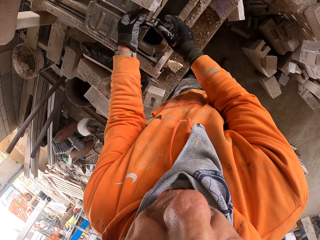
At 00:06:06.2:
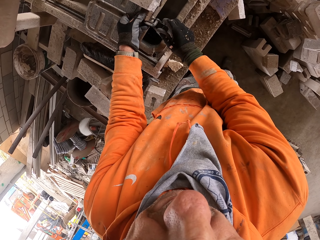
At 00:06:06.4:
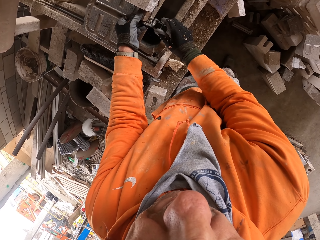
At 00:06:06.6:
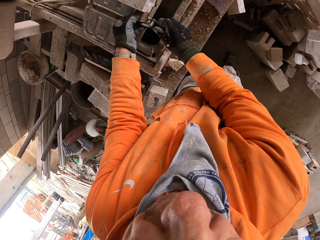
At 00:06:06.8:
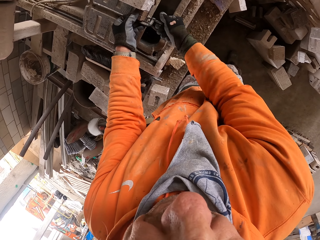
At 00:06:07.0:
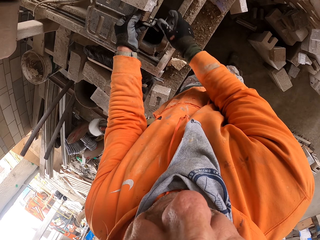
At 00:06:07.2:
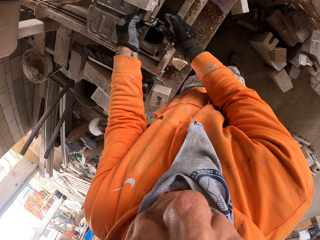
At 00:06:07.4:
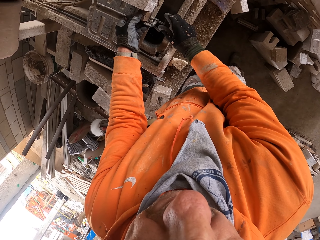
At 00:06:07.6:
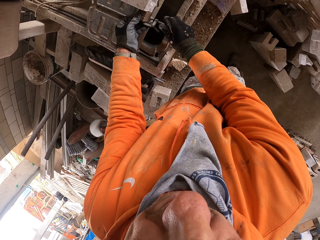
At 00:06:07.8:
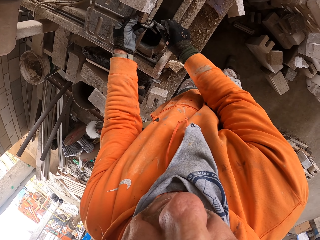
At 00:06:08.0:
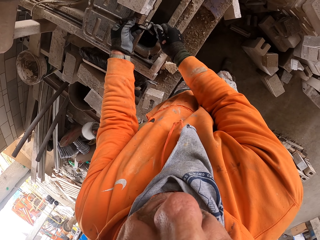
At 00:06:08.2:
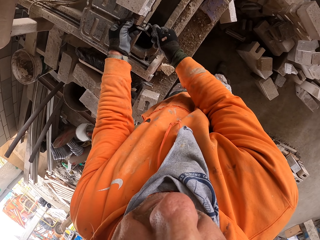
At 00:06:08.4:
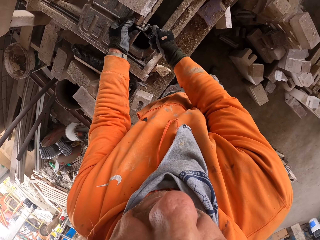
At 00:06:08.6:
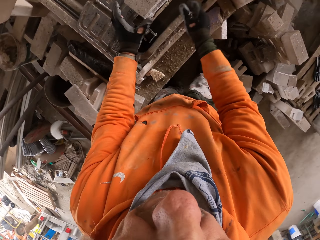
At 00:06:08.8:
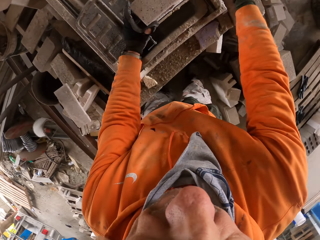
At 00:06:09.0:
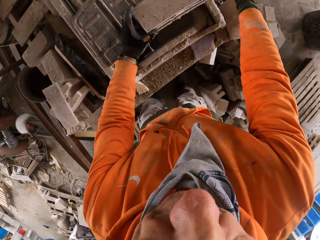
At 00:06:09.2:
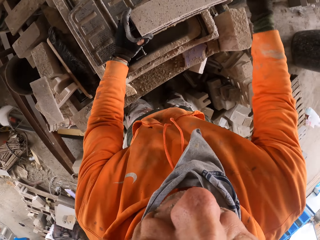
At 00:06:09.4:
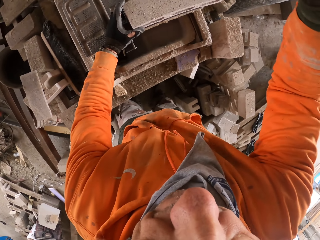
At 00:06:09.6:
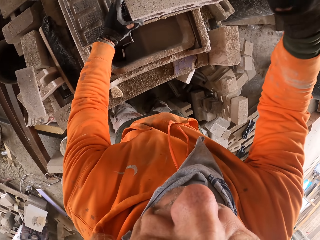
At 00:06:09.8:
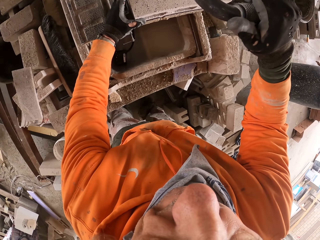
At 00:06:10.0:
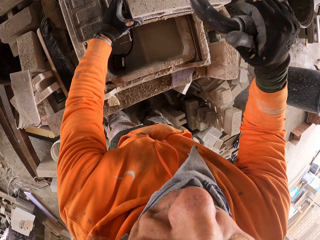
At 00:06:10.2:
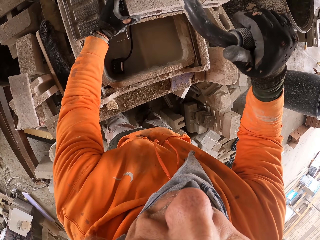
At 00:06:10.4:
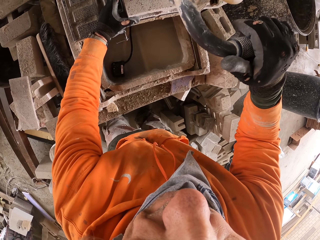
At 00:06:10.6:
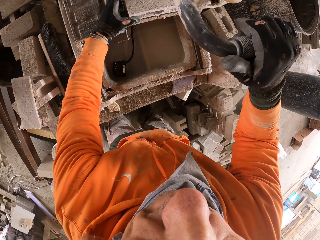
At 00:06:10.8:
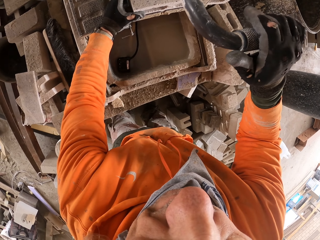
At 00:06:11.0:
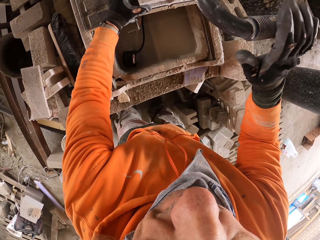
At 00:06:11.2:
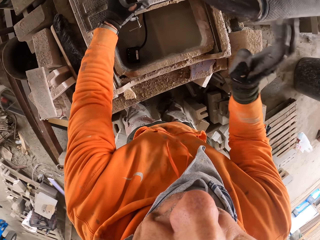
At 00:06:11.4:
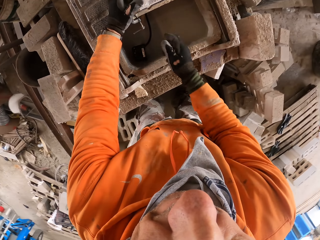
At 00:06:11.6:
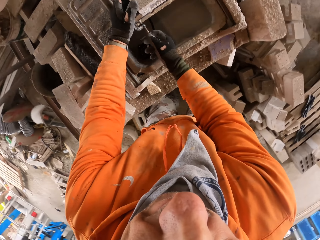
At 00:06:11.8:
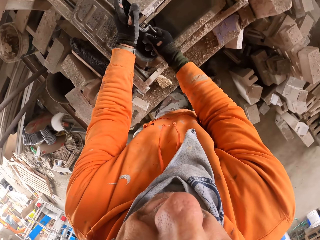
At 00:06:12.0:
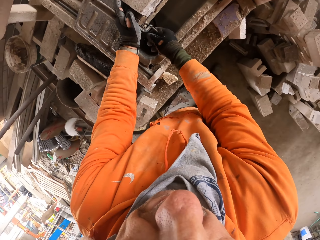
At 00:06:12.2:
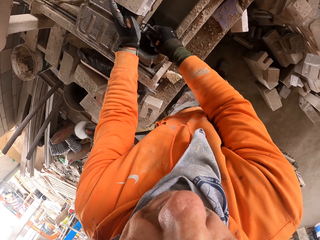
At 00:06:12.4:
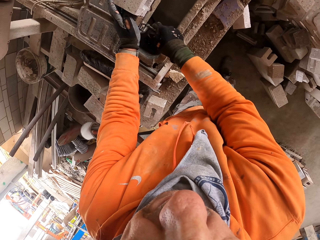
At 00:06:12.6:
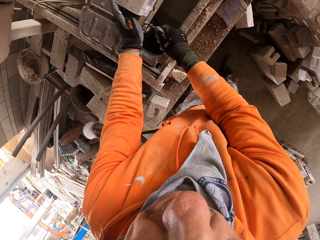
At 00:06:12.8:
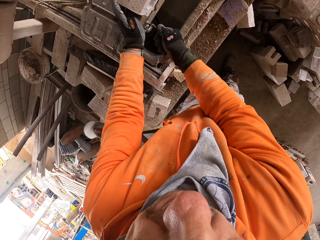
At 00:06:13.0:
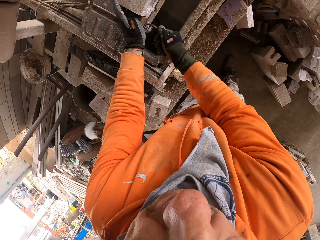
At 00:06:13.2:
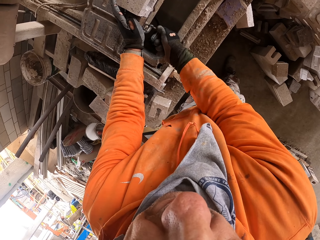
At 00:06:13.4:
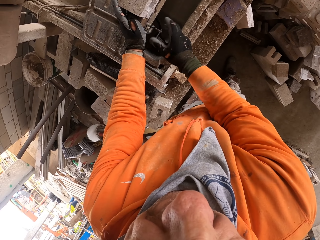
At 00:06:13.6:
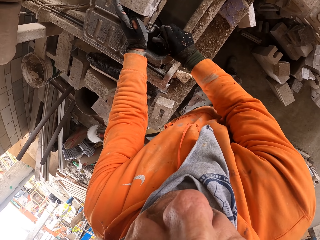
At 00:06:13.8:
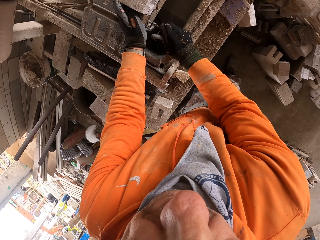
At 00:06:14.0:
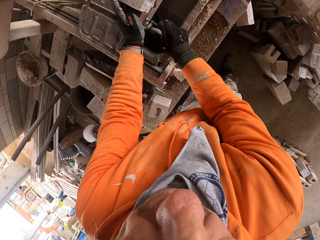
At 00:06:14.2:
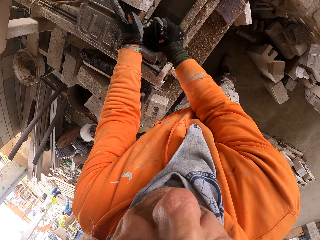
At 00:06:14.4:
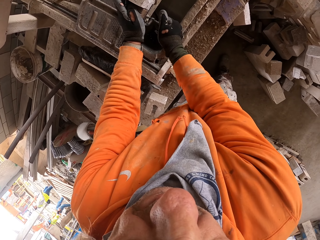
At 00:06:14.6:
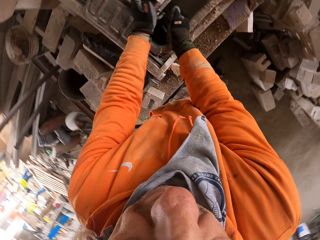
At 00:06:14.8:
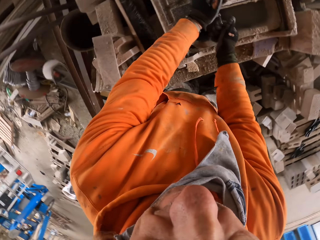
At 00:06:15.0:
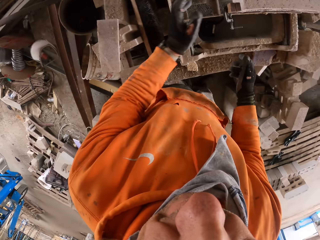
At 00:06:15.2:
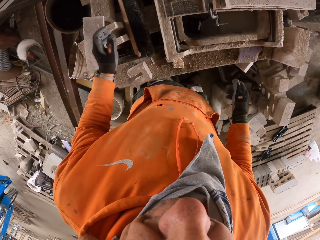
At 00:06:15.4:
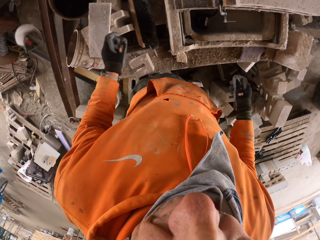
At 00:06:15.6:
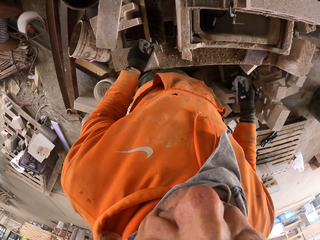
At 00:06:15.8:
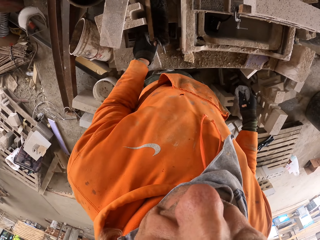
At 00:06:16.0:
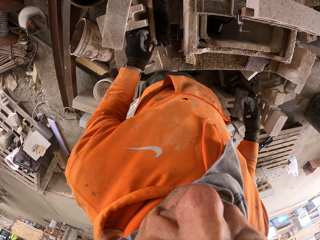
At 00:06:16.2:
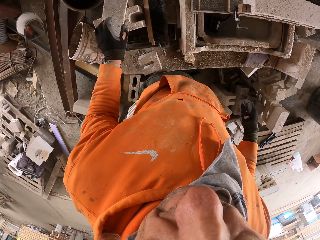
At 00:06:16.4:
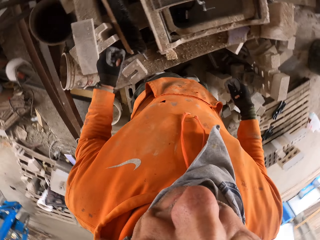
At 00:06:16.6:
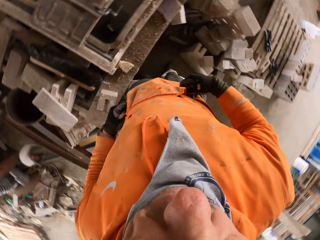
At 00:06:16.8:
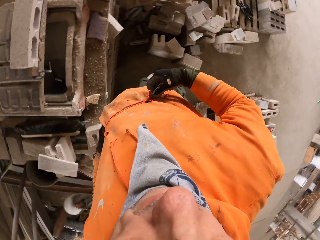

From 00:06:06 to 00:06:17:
The camera wearer cuts the brick. They push the concrete block machine. They tighten the caliper to a concrete block. They look around.

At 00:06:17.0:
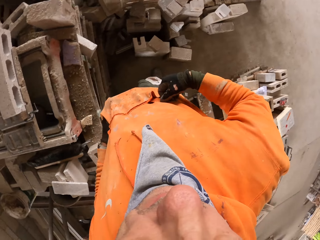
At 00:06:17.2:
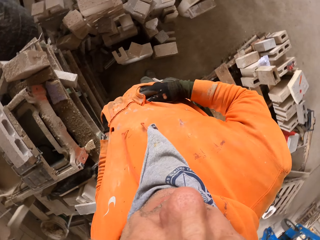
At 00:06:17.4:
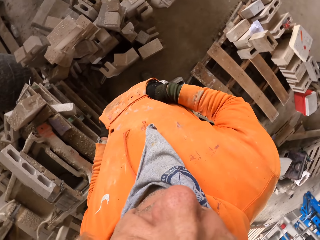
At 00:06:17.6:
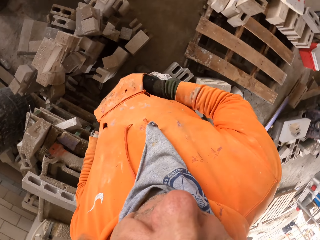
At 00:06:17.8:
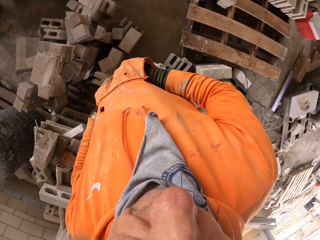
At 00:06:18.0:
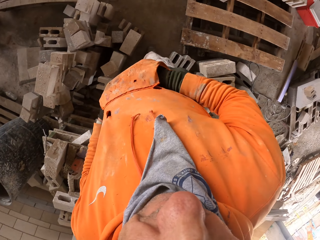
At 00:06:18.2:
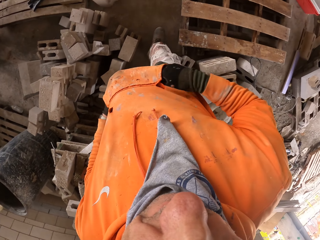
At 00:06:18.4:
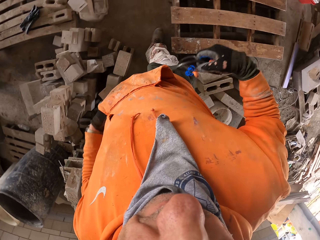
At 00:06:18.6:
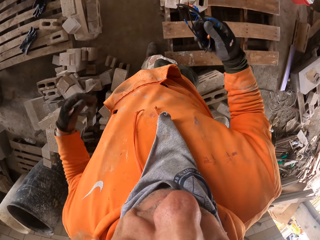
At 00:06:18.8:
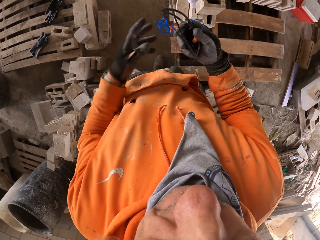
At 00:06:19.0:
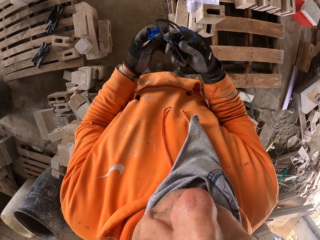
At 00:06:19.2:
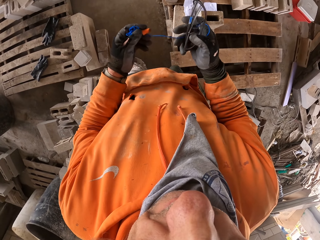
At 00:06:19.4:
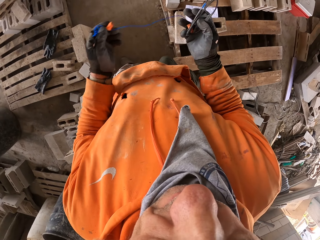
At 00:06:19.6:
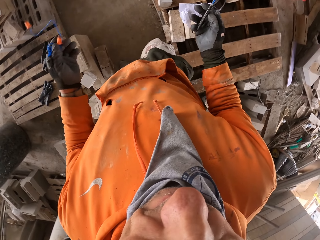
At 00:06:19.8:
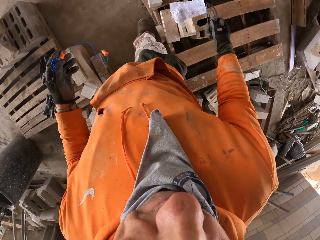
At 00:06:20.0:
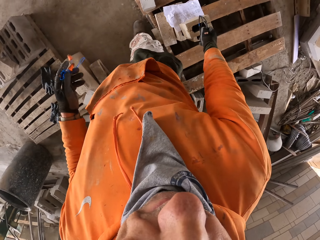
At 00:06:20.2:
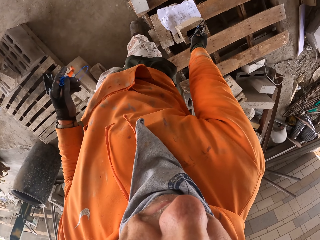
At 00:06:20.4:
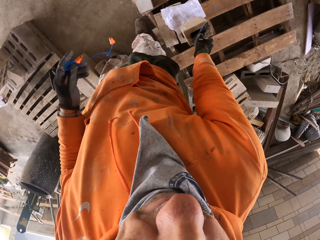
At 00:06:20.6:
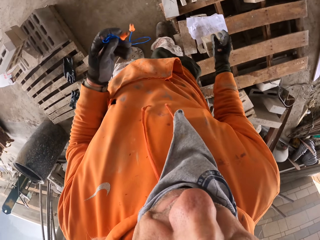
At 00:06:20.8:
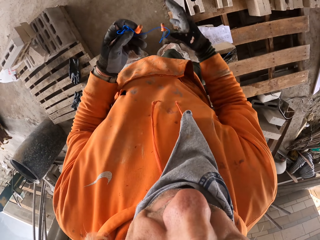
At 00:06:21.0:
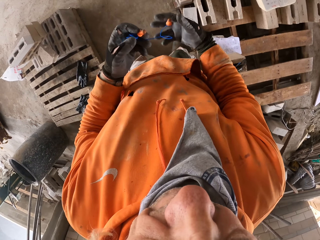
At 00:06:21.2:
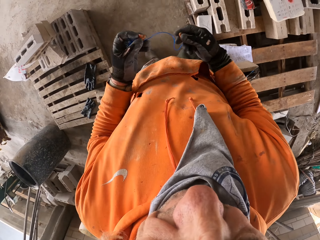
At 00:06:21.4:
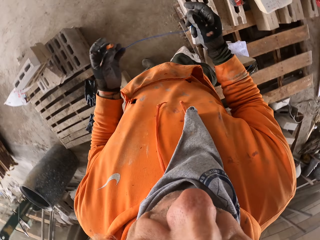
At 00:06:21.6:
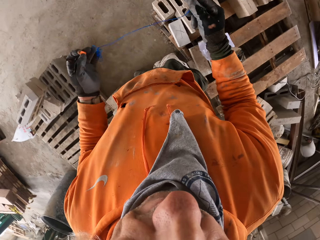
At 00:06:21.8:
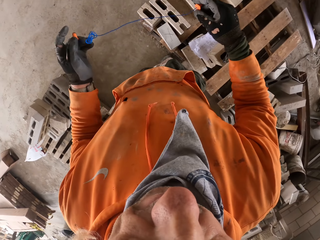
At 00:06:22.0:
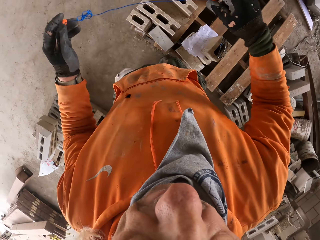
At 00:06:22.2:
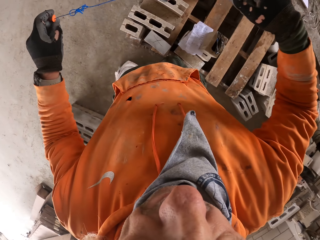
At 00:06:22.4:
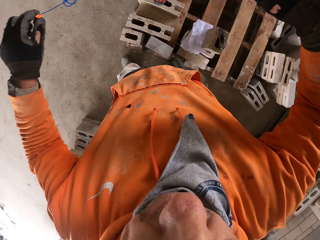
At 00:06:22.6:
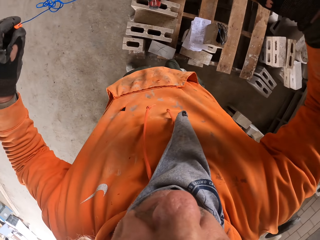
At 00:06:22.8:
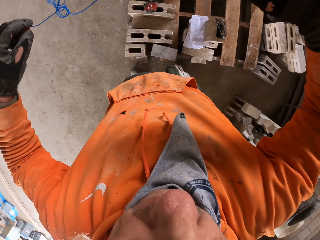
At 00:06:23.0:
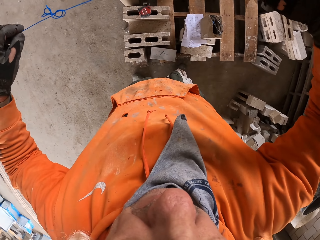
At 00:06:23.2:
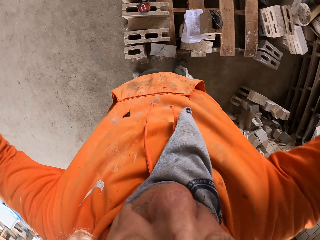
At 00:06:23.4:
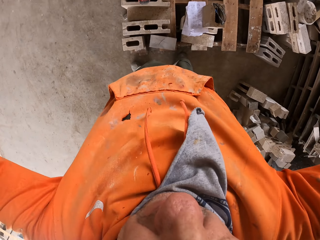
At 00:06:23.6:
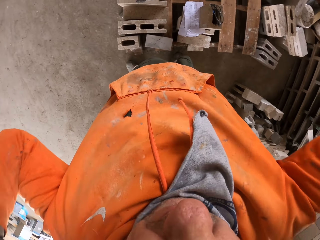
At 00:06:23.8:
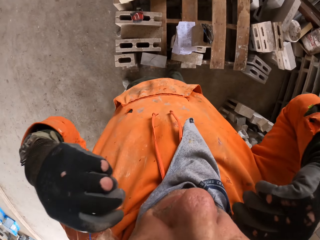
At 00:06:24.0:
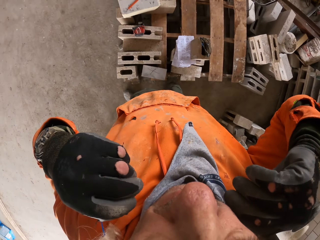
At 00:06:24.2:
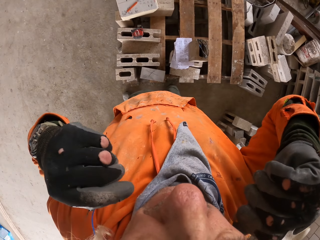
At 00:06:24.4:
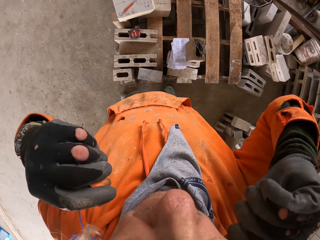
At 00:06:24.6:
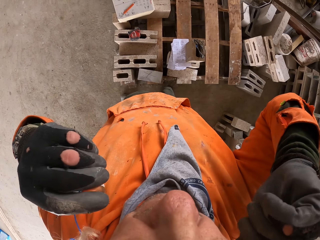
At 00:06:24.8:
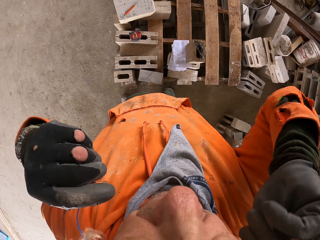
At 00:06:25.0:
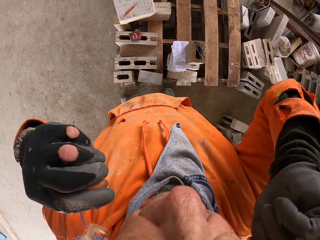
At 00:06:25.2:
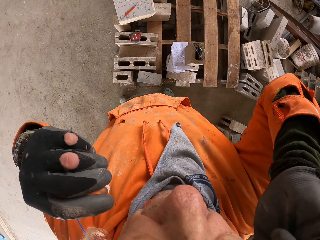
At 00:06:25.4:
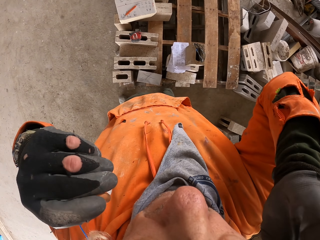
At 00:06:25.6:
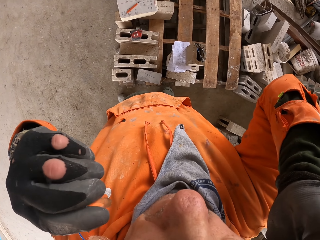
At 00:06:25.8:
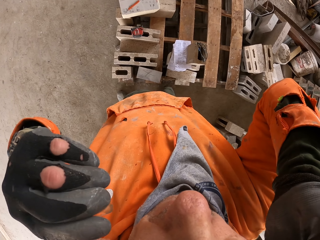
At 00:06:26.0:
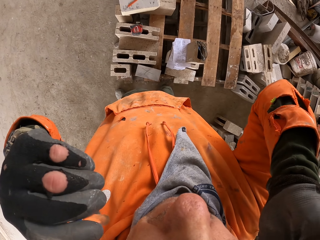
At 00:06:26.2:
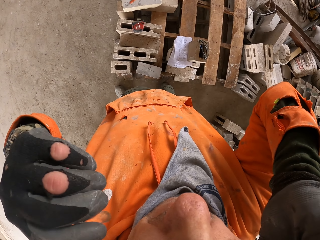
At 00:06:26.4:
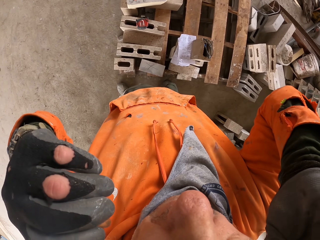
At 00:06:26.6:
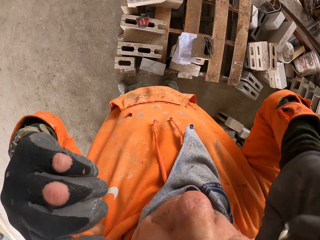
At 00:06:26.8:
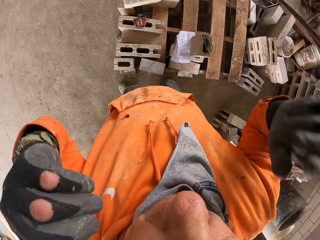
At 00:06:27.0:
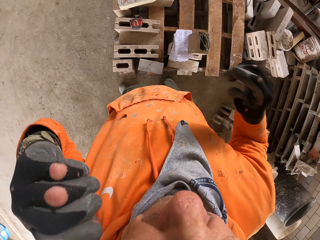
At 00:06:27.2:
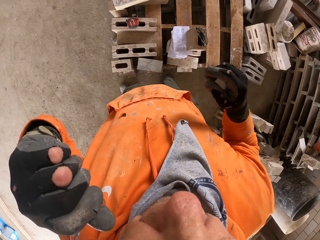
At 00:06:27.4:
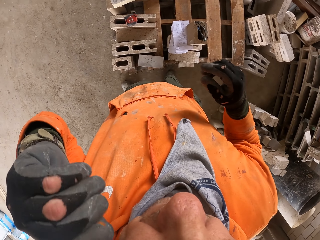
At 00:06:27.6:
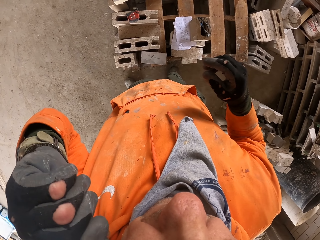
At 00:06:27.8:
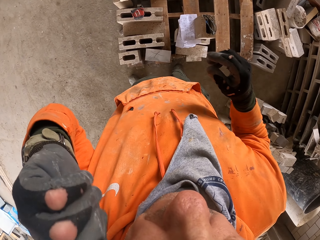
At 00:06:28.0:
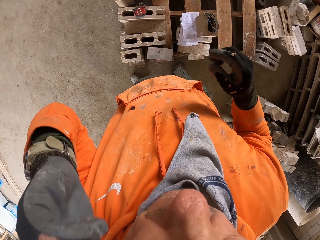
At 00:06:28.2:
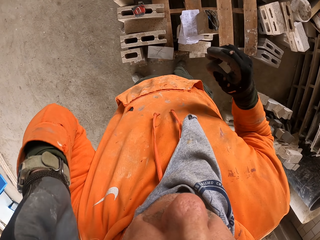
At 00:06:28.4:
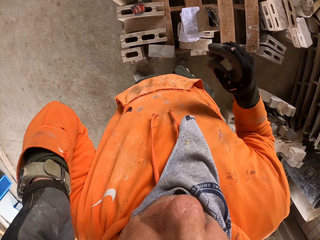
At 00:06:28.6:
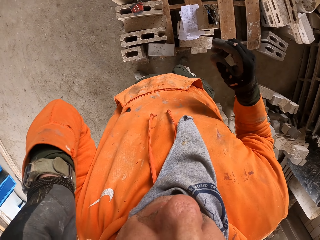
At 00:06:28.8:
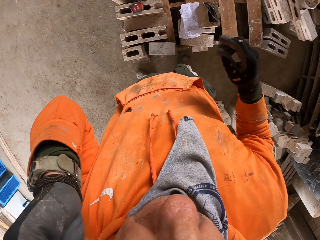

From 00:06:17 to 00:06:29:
The camera wearer pockets his hands. He removes his earphones and glasses from his pocket. He puts the glasses down. He puts on the earphones.
